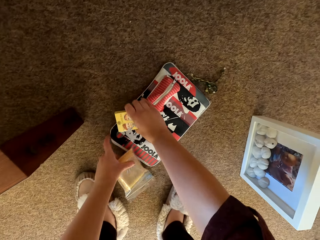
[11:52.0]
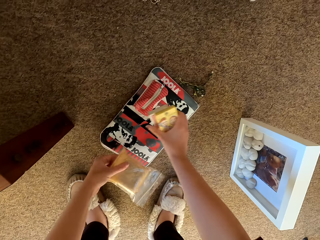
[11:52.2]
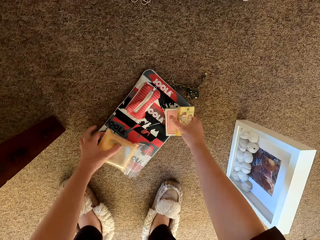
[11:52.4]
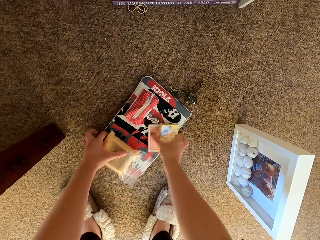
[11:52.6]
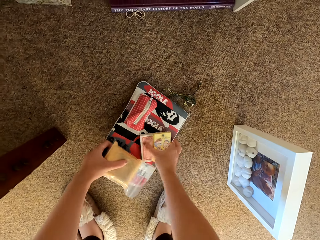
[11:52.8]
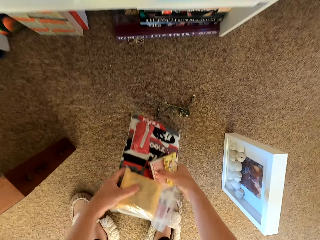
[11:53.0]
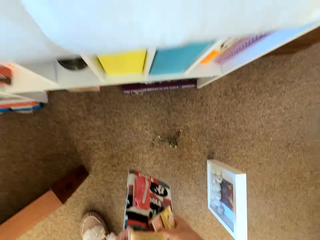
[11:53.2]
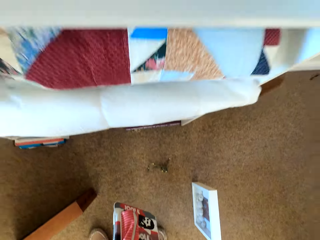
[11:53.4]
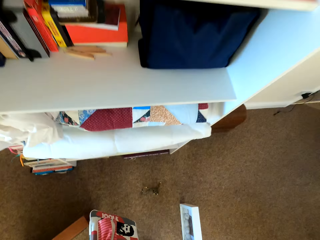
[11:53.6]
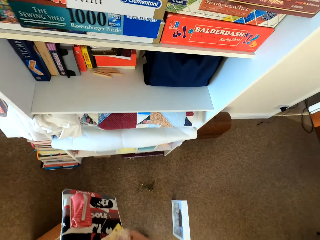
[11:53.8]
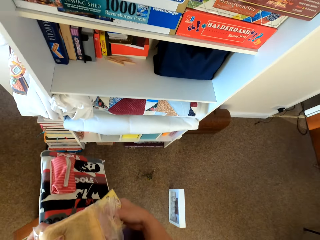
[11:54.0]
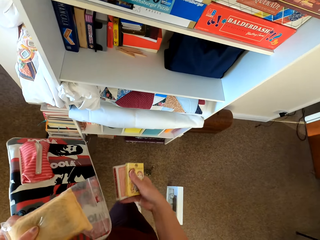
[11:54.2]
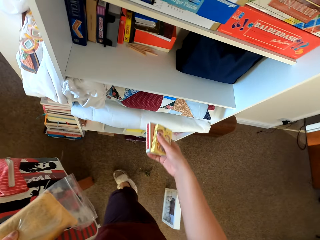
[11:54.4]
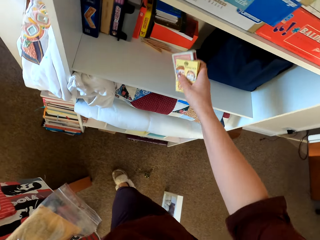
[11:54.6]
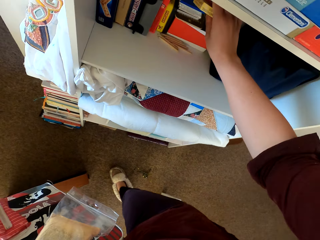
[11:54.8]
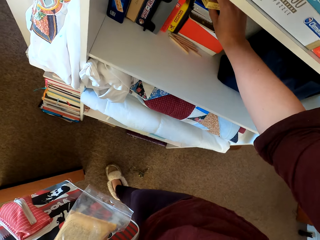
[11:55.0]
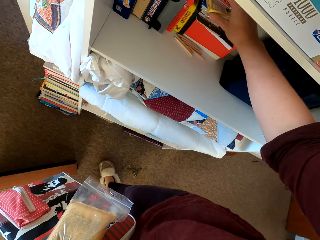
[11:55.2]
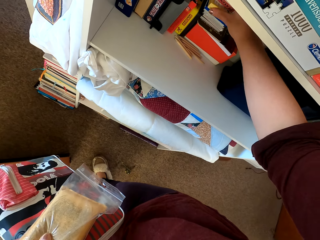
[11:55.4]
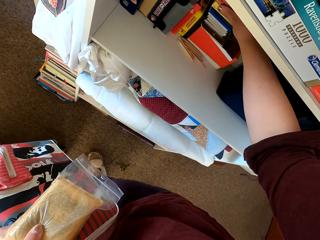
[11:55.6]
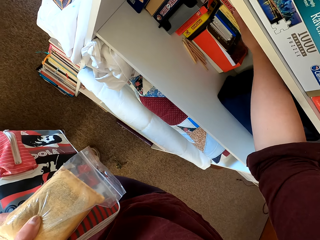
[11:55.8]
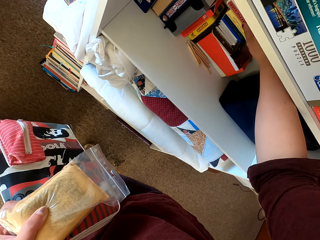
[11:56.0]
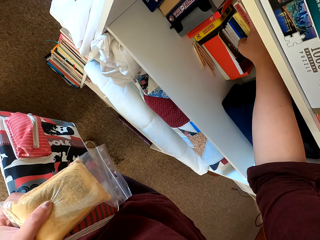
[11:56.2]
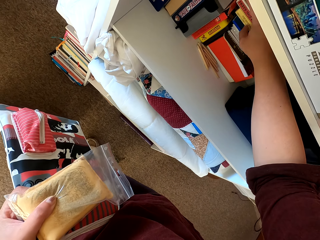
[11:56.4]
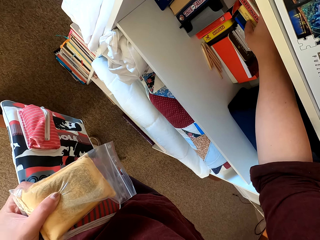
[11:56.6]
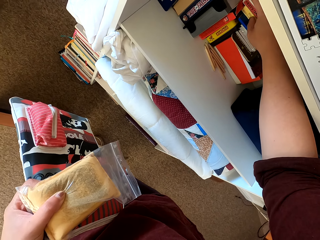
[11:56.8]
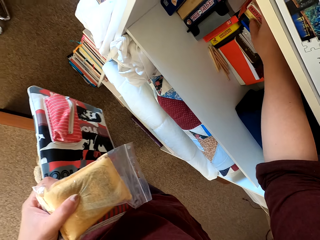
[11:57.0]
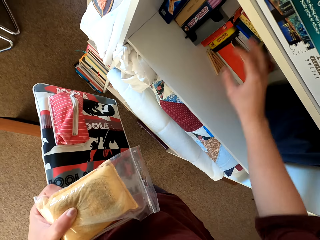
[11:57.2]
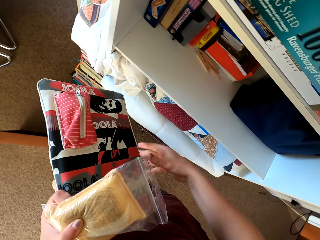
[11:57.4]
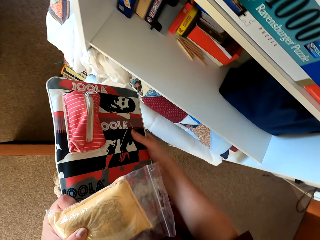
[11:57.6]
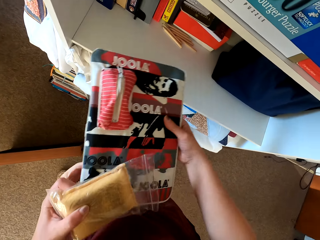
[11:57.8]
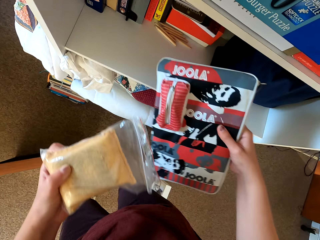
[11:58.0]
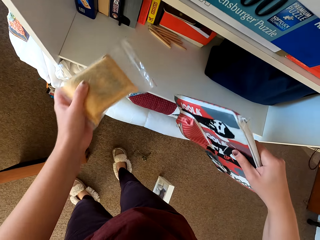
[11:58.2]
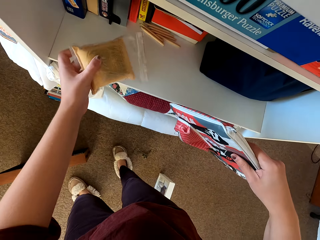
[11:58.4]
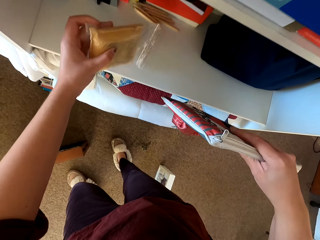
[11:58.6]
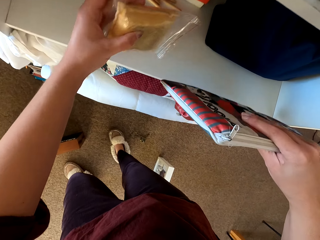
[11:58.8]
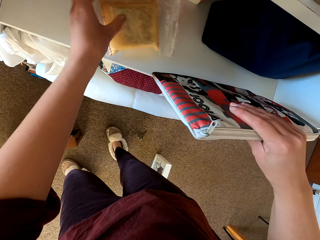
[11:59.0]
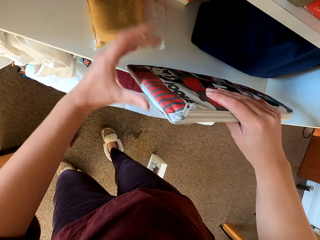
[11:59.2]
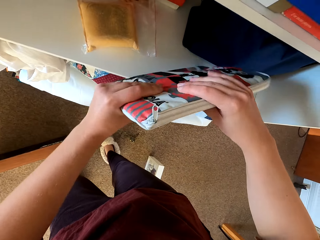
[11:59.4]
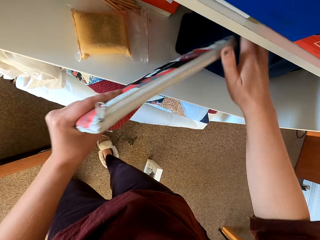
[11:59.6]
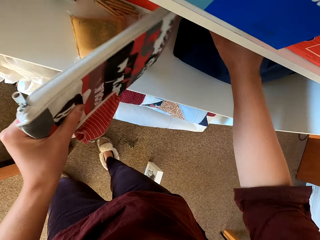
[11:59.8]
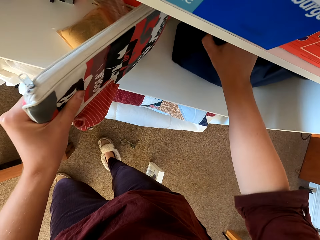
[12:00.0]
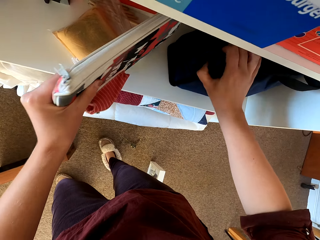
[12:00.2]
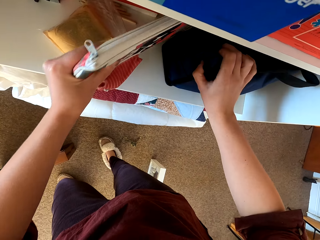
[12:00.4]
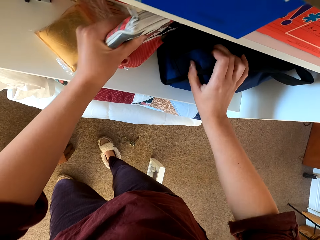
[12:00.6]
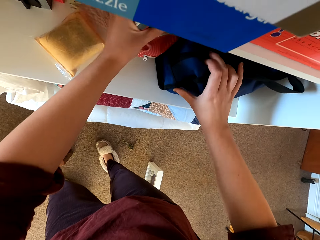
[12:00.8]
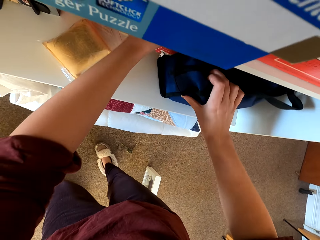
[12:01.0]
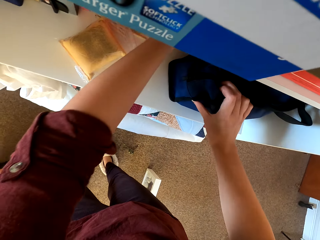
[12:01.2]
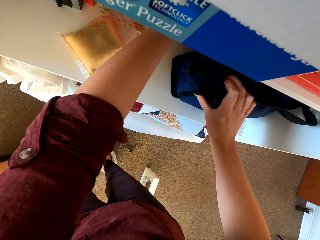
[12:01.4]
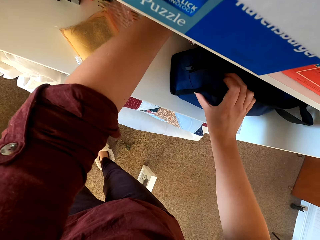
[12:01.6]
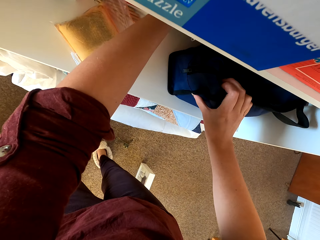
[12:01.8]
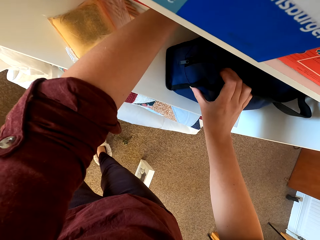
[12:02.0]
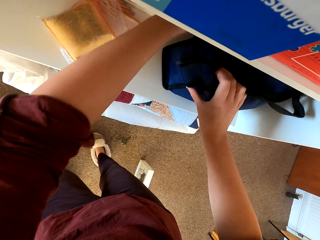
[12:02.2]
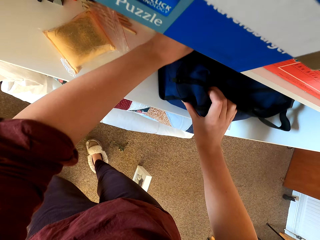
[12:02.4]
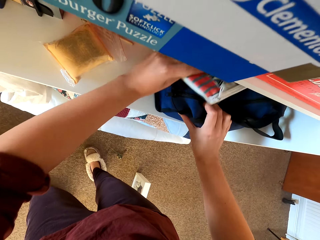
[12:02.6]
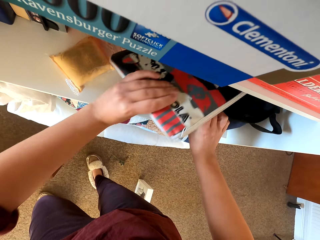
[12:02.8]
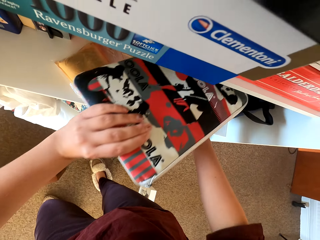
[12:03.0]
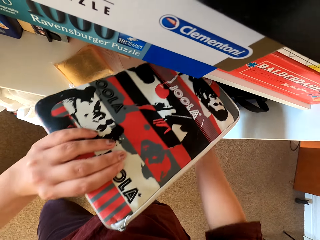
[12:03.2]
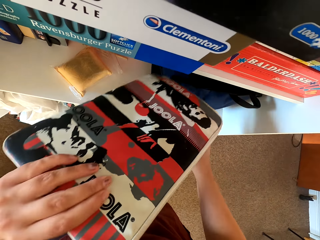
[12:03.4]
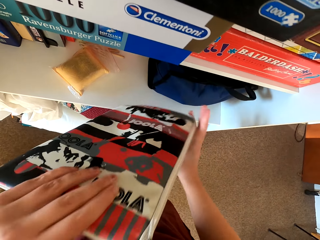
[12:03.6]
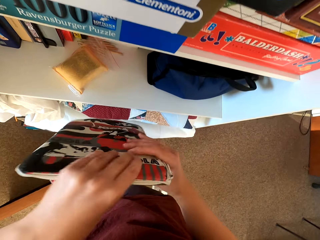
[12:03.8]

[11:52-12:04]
The camera wearer picks up the purse. They hold the purse. They put the purse on the shelf.

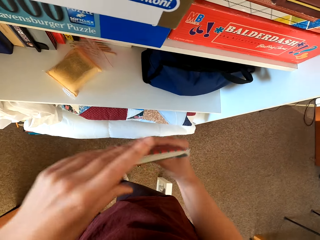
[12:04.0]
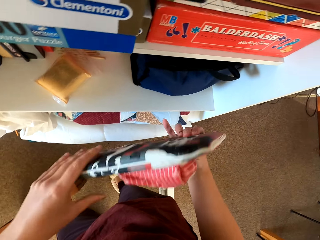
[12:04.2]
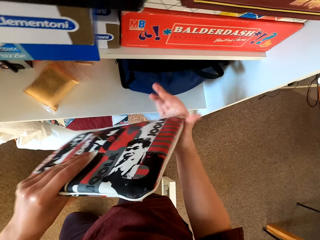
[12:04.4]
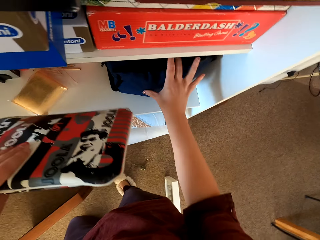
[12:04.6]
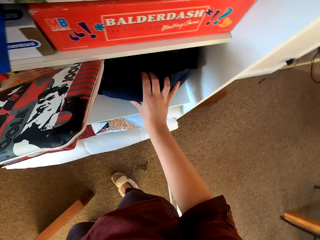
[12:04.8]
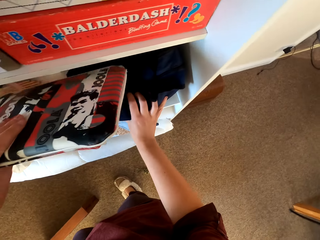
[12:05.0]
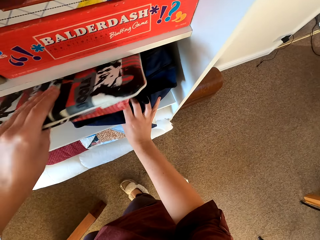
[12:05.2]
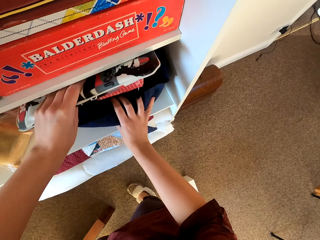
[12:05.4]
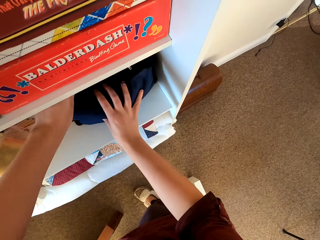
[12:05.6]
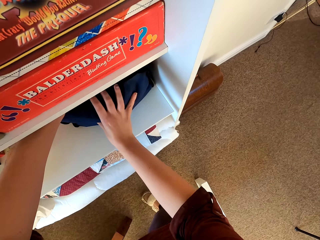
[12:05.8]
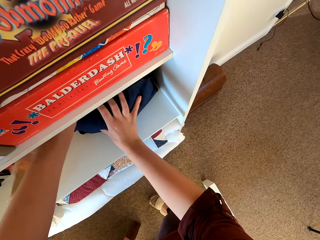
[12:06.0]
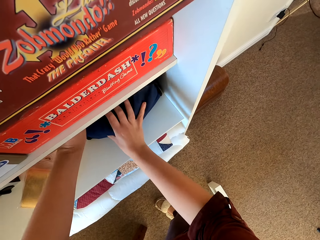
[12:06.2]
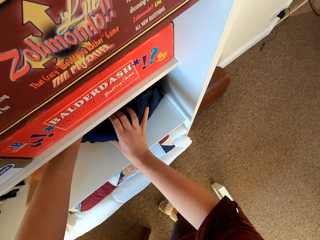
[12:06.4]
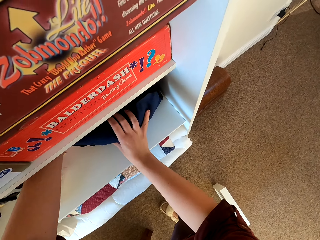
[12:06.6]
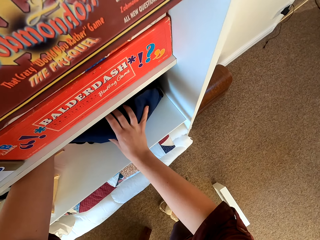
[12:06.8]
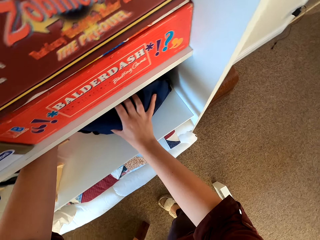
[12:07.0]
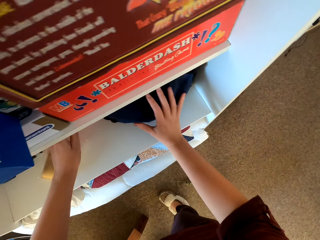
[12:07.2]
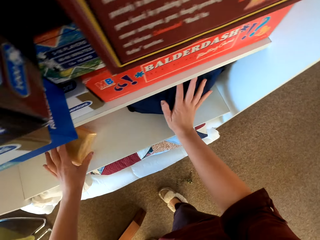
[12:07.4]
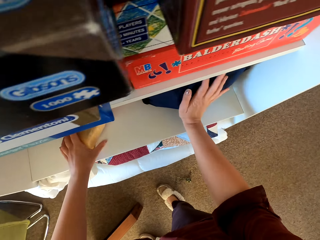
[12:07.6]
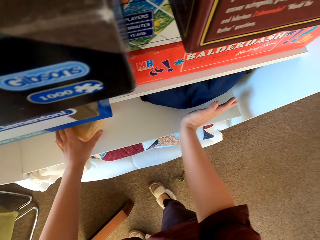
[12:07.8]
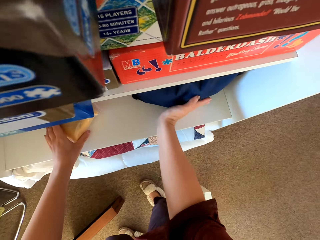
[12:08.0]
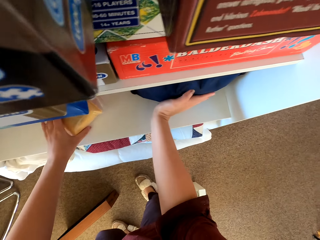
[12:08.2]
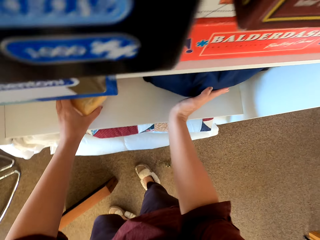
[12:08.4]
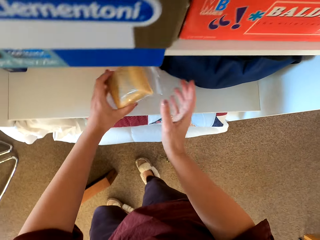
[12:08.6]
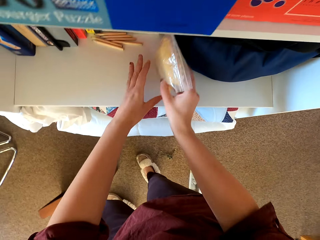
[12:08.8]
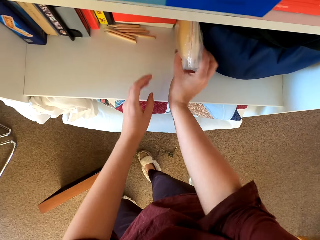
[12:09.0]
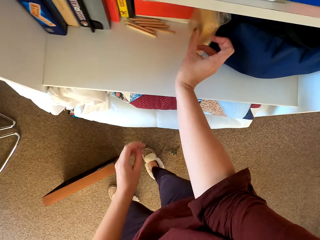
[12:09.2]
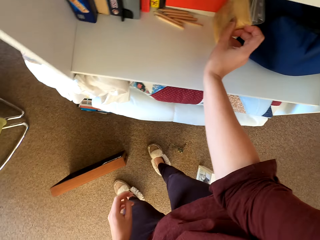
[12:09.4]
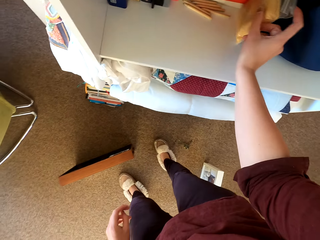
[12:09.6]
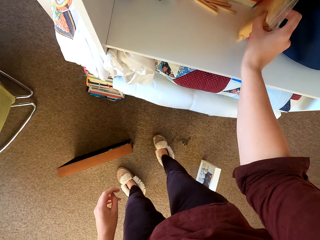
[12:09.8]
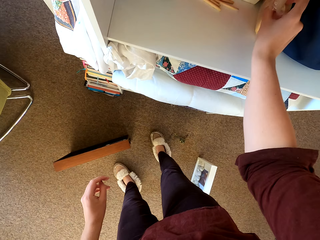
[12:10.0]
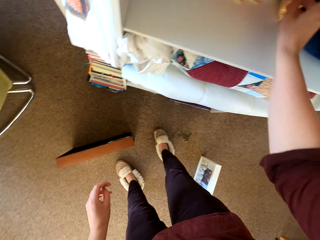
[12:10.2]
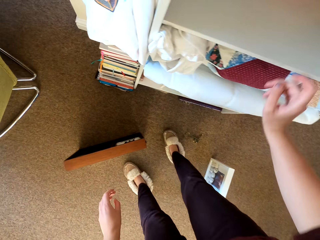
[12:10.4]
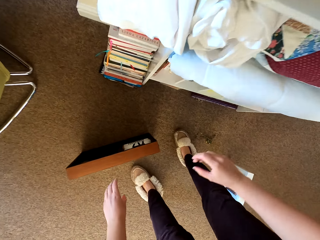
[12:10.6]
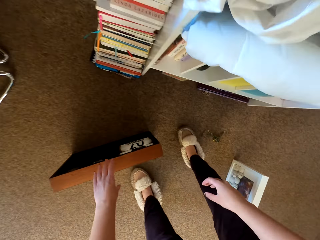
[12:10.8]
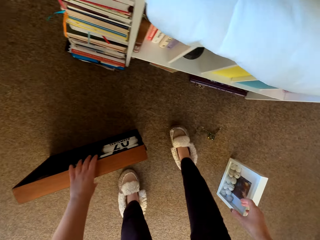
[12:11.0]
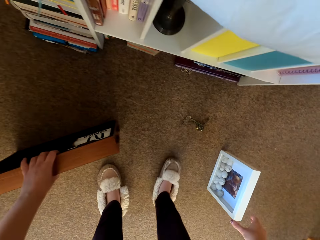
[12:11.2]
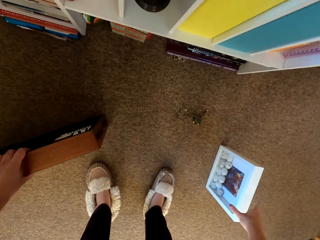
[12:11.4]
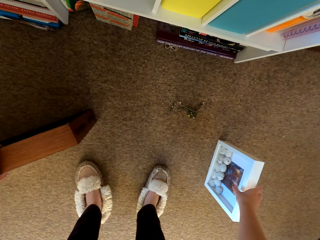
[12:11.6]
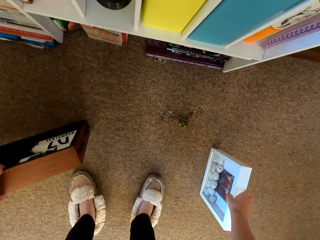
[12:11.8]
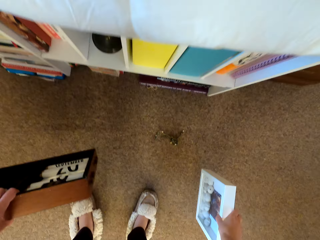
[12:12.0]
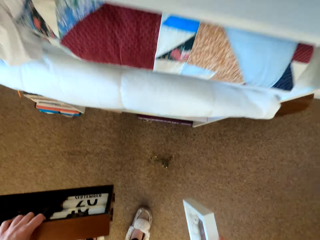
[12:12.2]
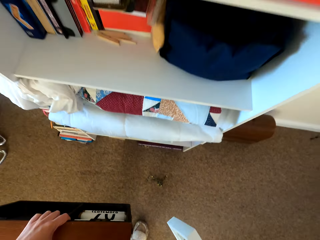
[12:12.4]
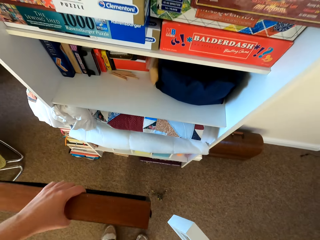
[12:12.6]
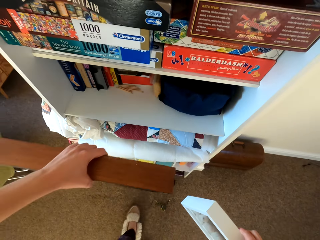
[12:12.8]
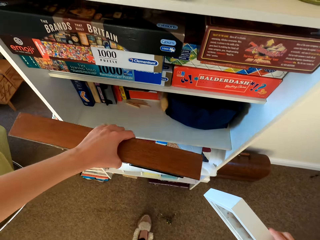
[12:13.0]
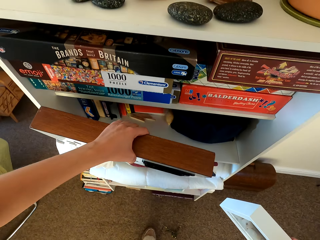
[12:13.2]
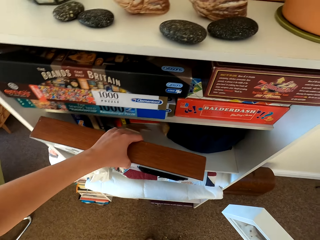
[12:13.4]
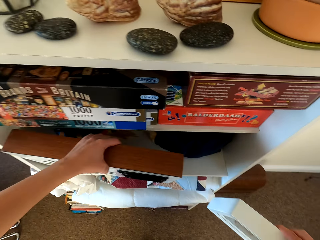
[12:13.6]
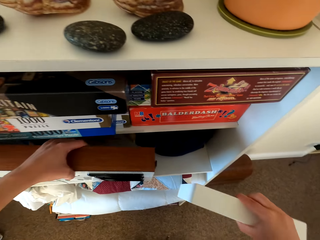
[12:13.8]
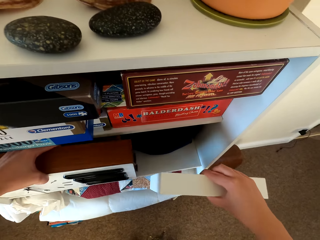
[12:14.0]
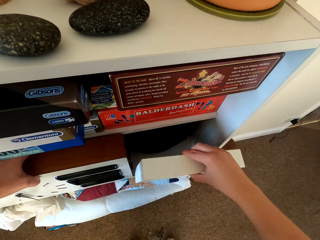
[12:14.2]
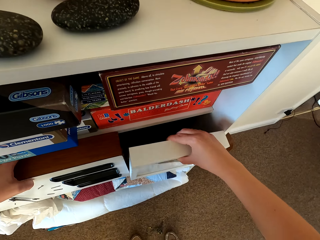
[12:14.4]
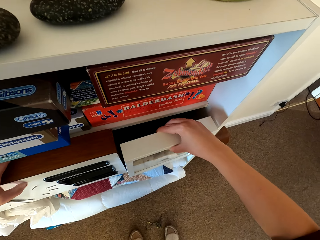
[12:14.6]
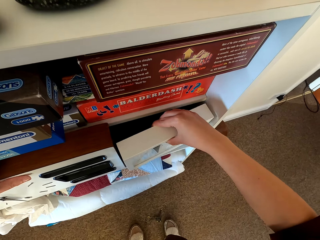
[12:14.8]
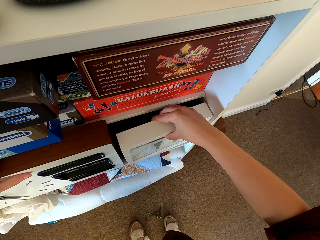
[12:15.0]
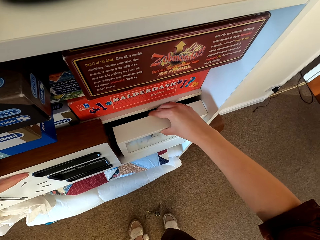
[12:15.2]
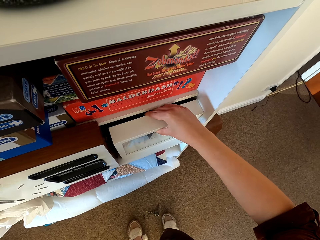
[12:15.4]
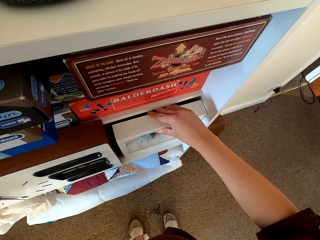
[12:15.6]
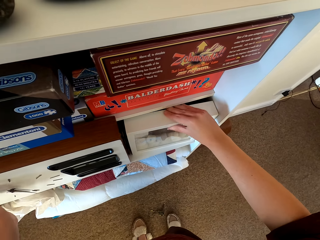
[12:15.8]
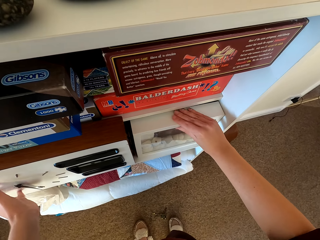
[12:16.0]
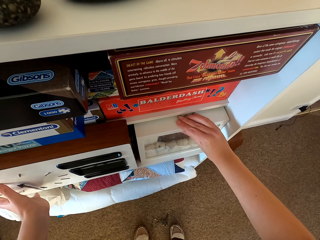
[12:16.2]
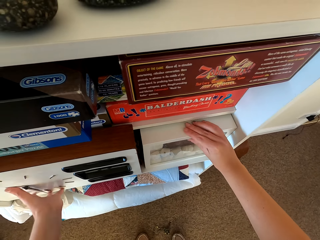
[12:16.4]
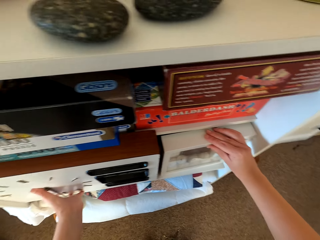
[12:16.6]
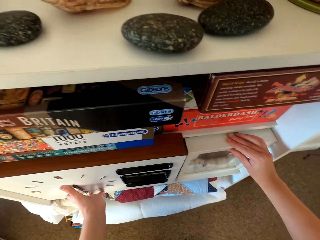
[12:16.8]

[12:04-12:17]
The camera wearer holds the purse. They put the purse on the shelf. They pick up the clock, pick up the portrait, and hold a picture frame. They put the clock on the shelf. They put the portrait on the clock.
